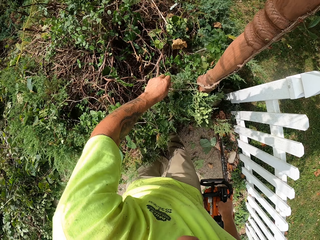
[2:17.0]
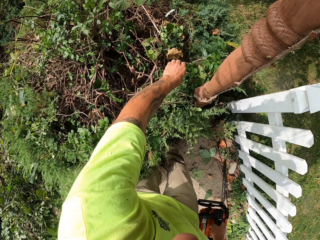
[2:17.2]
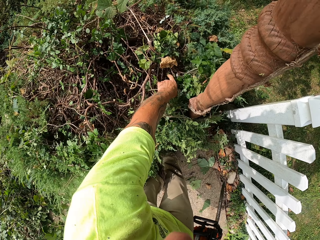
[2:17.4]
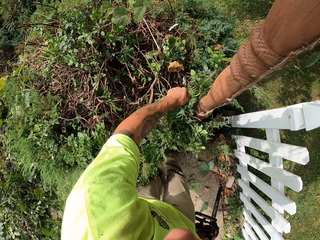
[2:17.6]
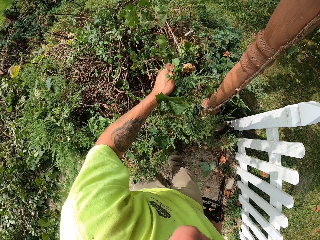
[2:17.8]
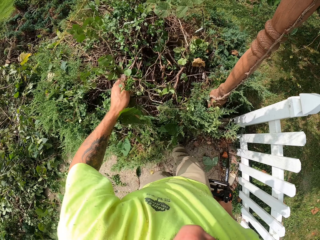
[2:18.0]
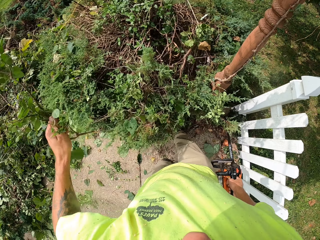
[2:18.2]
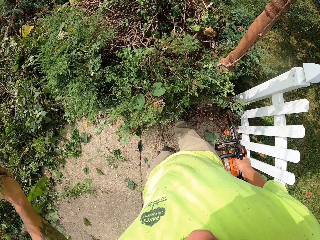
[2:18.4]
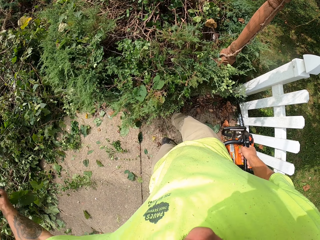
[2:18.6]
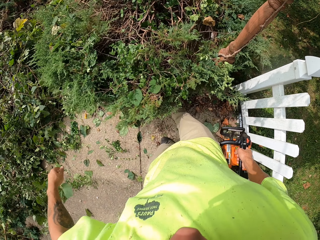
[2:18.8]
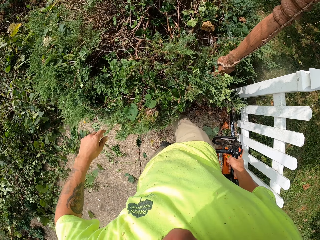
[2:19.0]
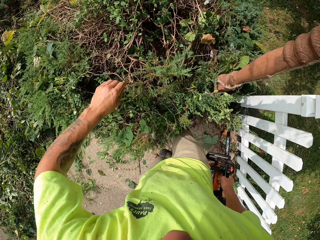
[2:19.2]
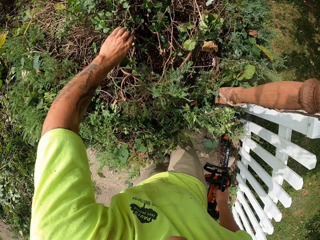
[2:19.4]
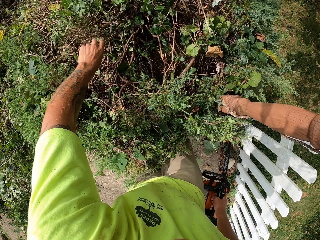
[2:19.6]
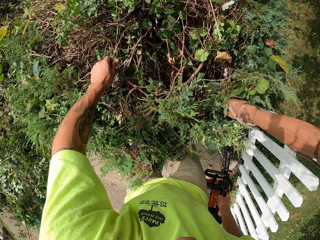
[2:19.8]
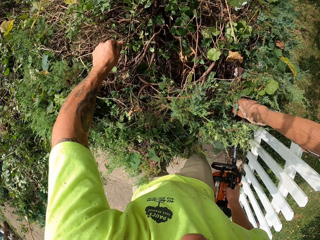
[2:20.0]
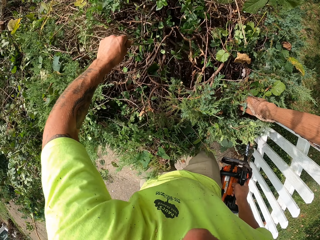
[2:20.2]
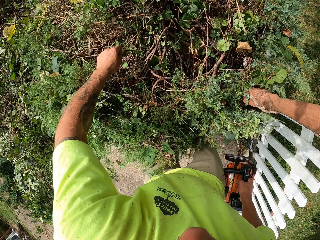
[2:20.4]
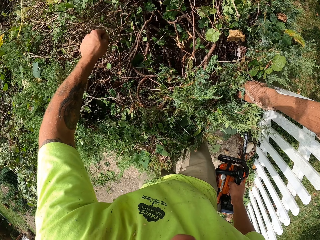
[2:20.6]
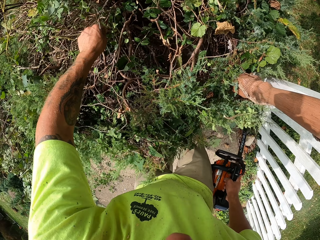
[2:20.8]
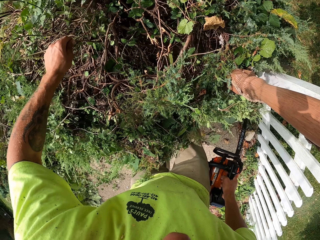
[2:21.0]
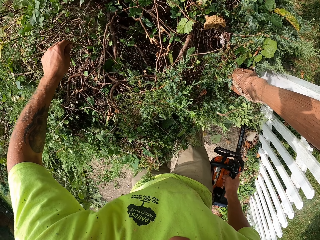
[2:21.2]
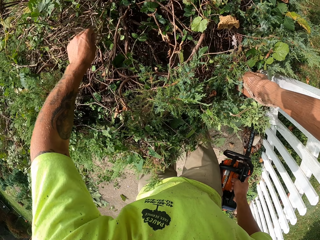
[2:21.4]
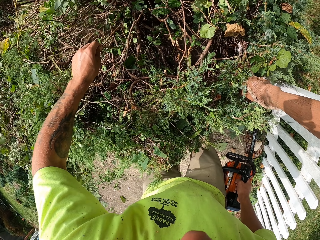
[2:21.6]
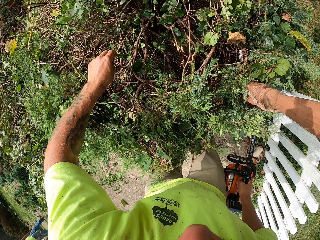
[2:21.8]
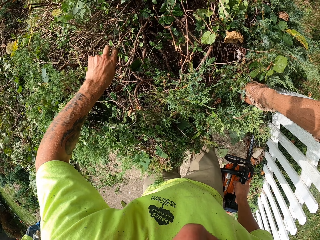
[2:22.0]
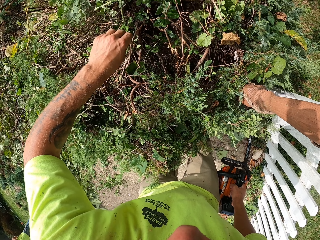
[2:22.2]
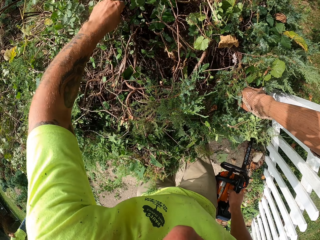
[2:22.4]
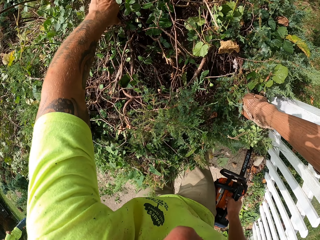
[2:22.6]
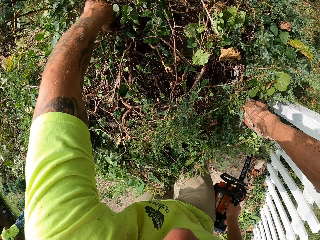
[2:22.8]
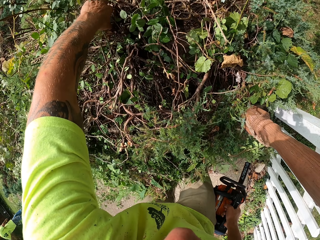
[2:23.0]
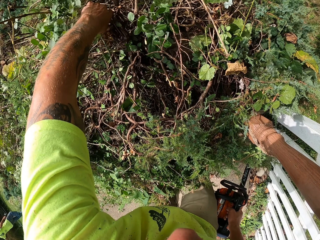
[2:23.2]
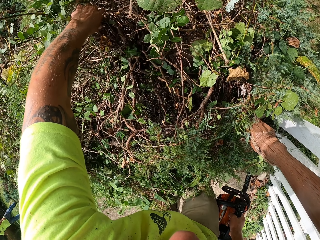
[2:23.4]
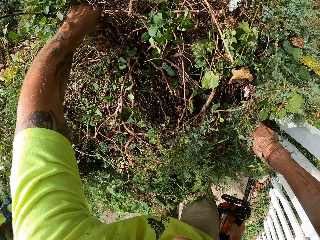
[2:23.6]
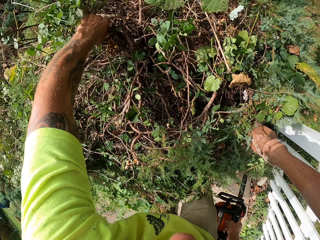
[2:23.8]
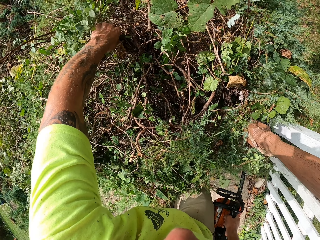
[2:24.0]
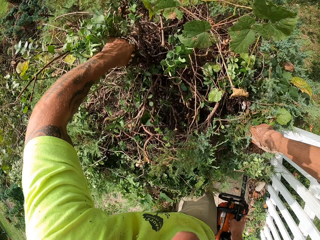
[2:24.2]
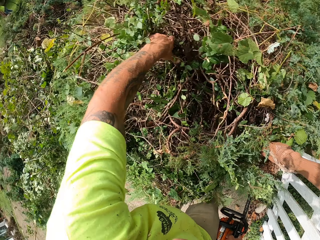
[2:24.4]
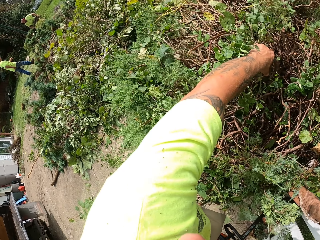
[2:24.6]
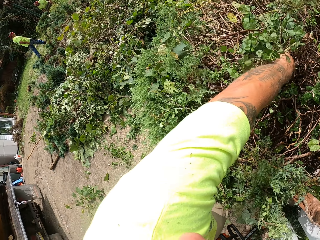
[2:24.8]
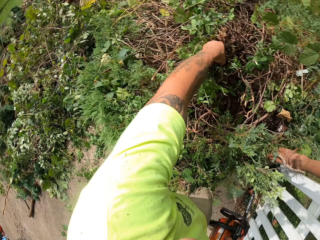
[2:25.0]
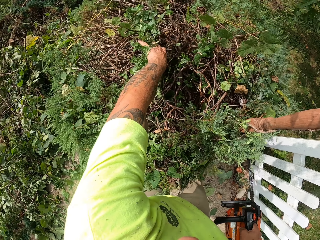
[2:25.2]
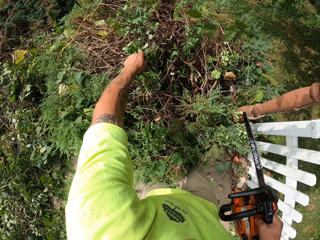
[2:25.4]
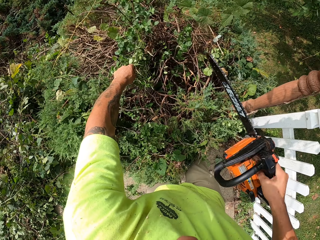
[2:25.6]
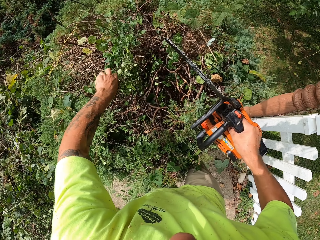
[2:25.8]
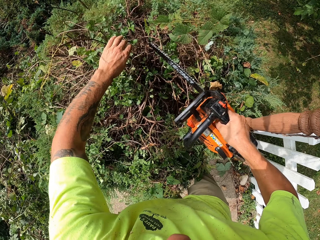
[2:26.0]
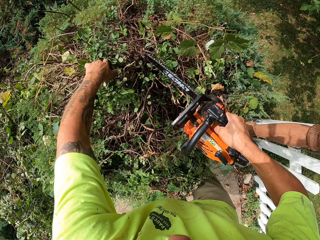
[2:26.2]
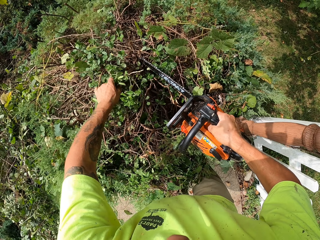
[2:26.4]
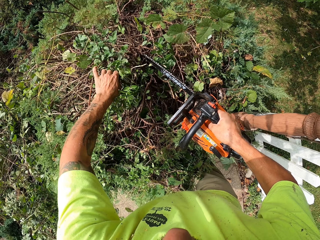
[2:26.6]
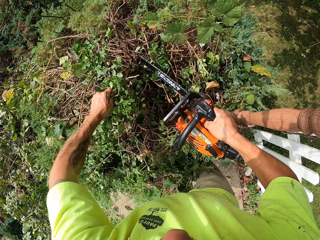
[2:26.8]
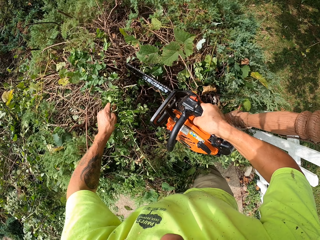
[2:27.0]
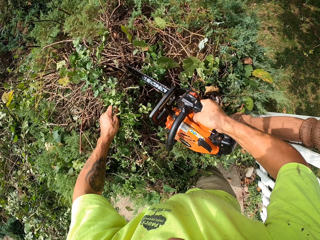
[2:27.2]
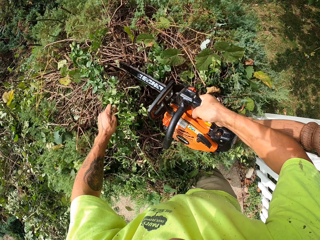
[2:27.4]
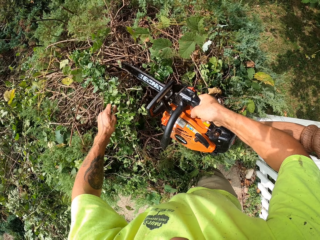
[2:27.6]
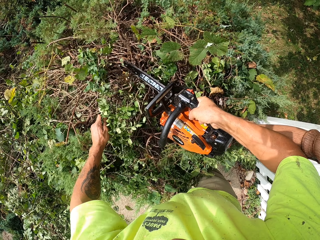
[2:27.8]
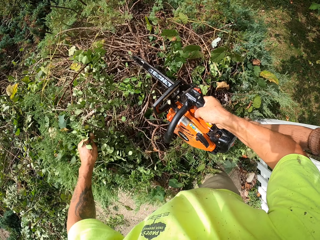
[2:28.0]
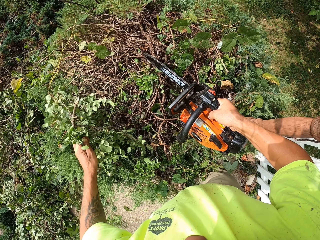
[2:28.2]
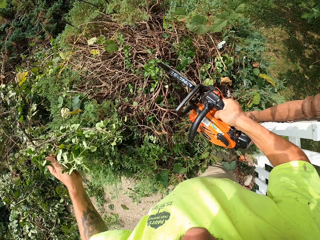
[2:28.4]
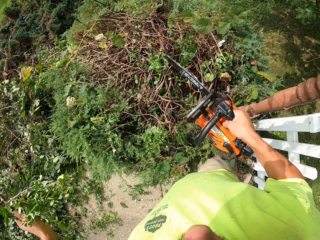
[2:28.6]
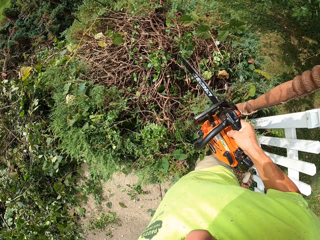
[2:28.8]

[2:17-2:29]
The camera wearer pulls some branches from the bush with his left hand. He throws the branches from the bush on the ground with his left hand. He pulls at the branches from the bush with his left hand. He cuts the branches from the bush with the chainsaw in his right hand.

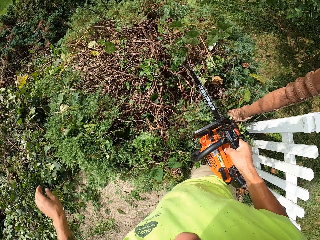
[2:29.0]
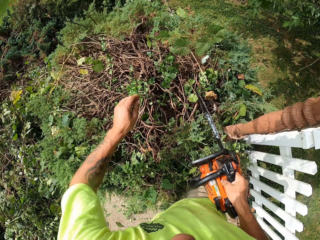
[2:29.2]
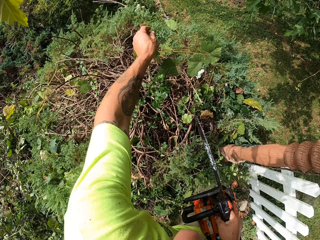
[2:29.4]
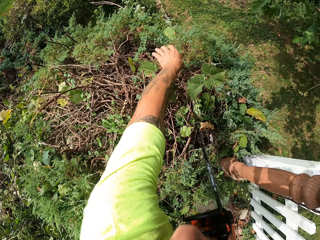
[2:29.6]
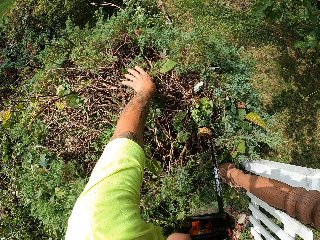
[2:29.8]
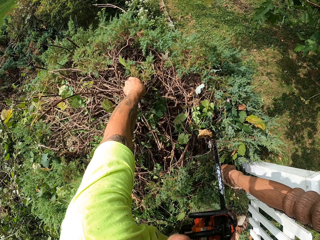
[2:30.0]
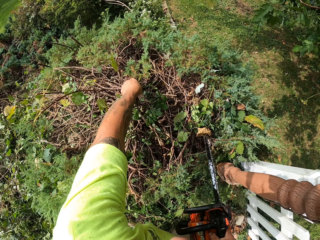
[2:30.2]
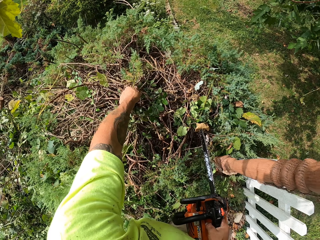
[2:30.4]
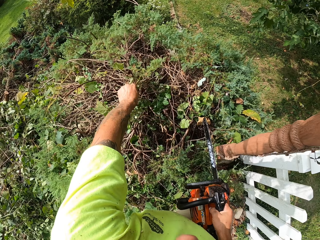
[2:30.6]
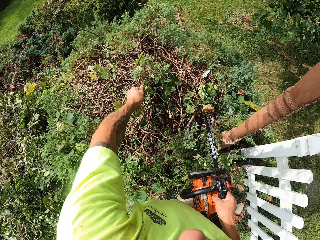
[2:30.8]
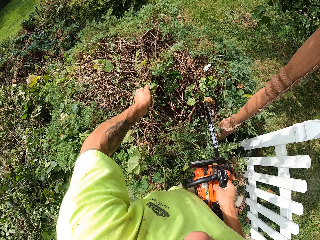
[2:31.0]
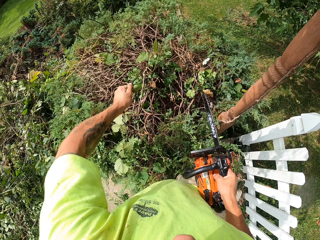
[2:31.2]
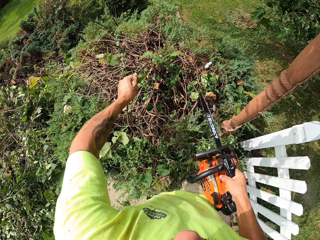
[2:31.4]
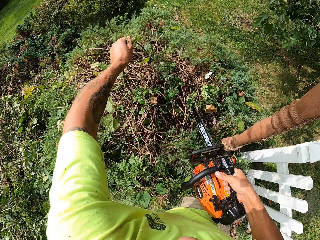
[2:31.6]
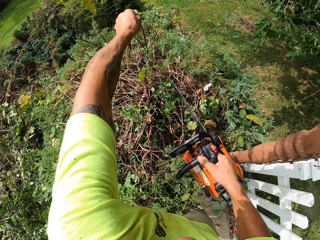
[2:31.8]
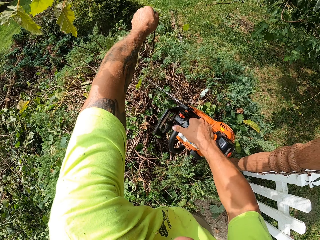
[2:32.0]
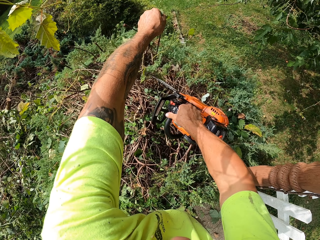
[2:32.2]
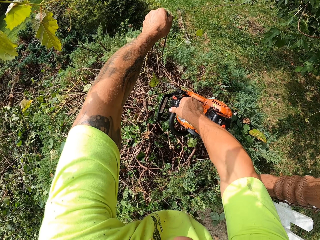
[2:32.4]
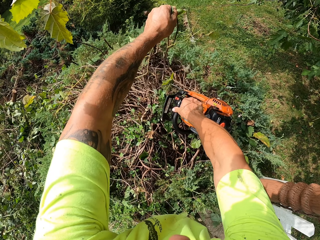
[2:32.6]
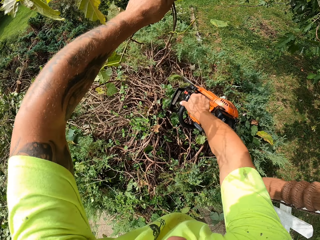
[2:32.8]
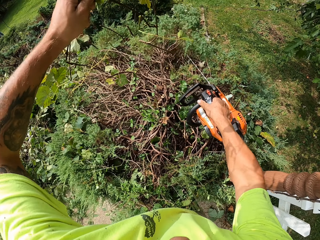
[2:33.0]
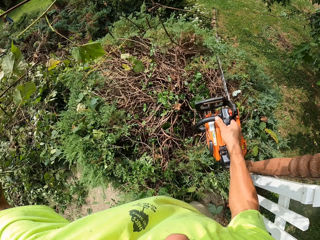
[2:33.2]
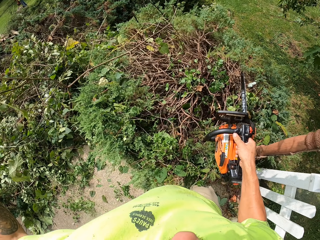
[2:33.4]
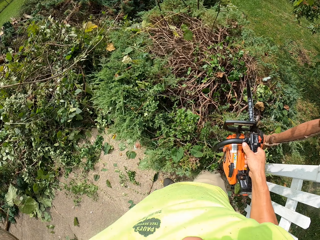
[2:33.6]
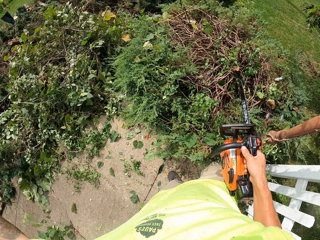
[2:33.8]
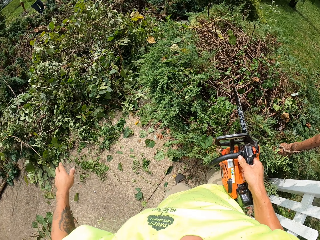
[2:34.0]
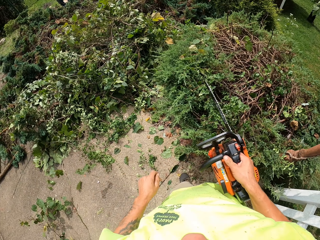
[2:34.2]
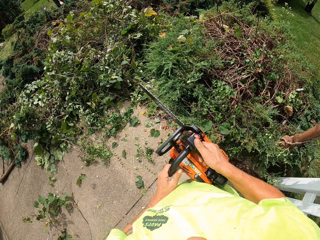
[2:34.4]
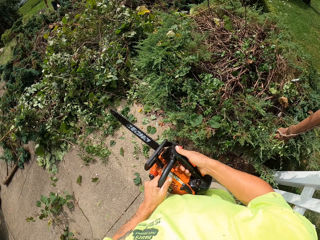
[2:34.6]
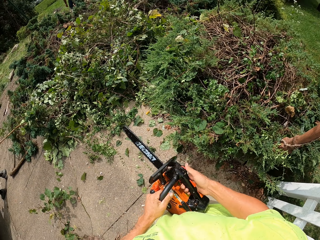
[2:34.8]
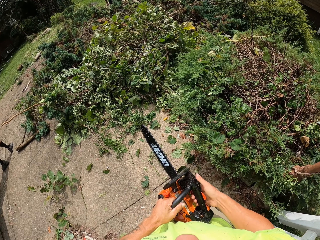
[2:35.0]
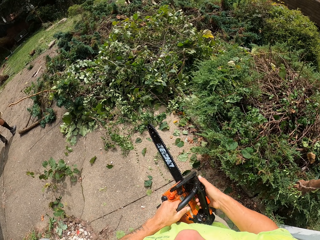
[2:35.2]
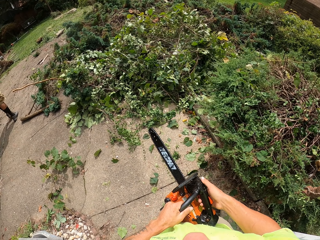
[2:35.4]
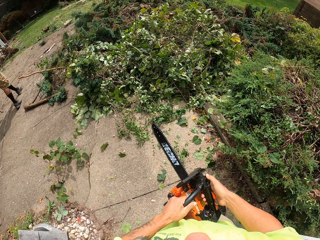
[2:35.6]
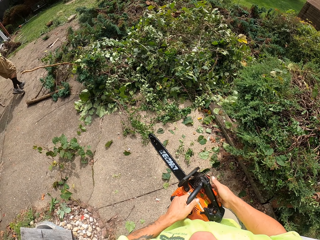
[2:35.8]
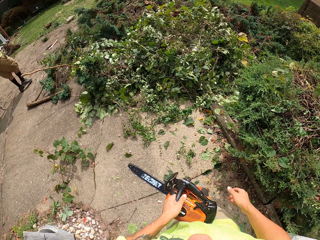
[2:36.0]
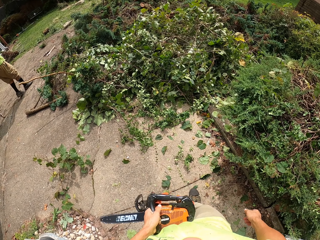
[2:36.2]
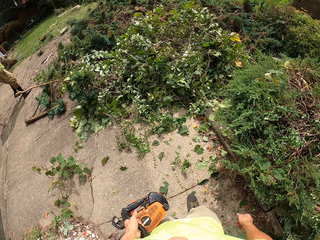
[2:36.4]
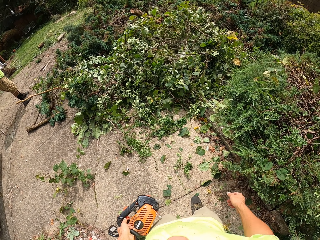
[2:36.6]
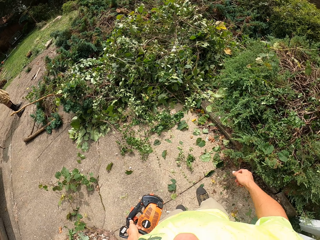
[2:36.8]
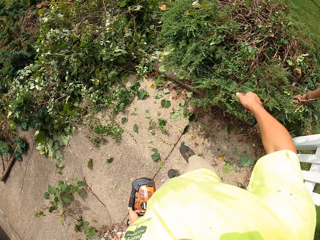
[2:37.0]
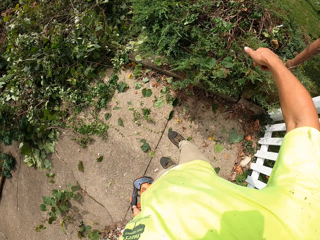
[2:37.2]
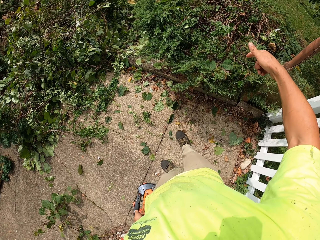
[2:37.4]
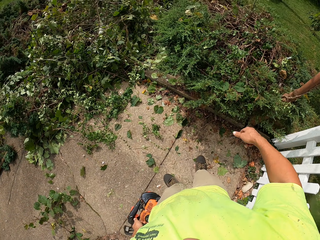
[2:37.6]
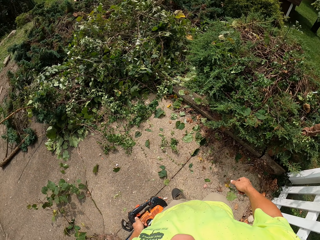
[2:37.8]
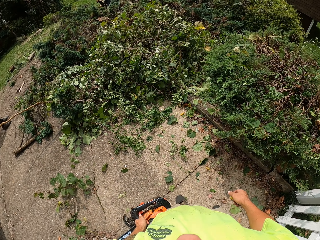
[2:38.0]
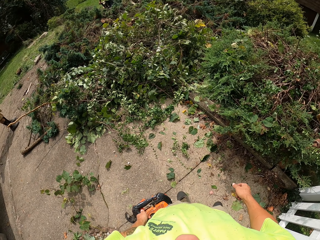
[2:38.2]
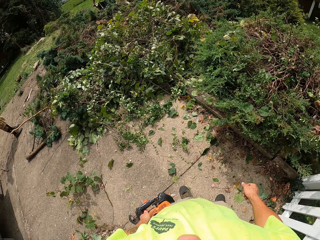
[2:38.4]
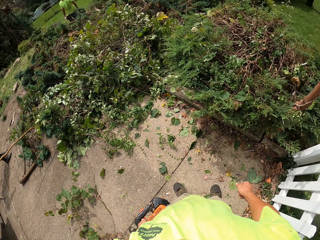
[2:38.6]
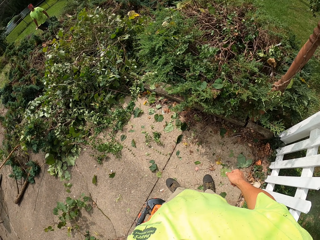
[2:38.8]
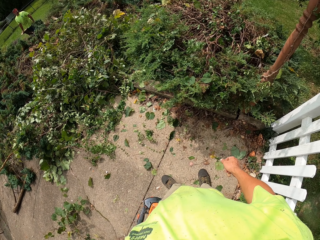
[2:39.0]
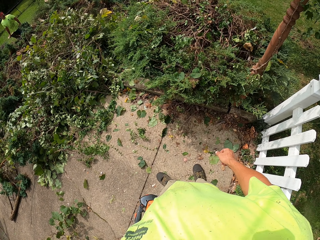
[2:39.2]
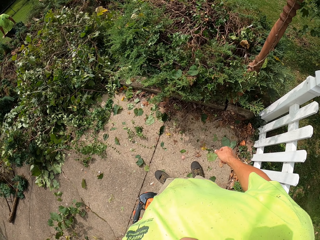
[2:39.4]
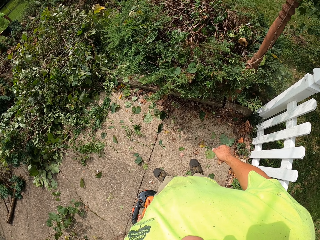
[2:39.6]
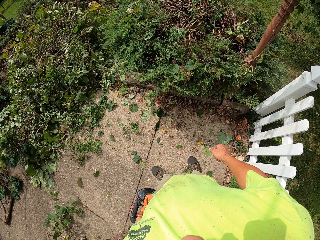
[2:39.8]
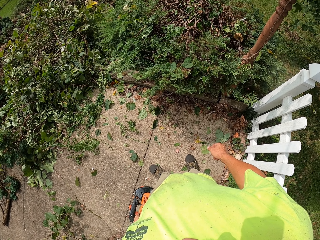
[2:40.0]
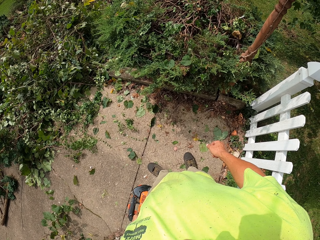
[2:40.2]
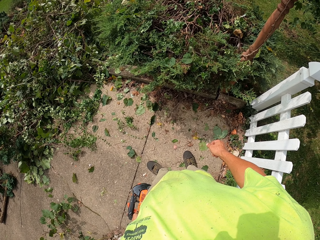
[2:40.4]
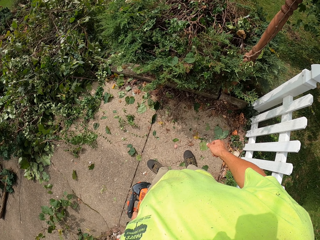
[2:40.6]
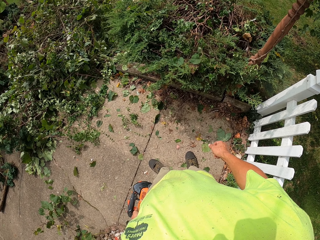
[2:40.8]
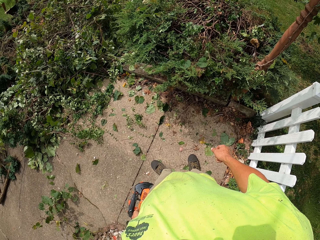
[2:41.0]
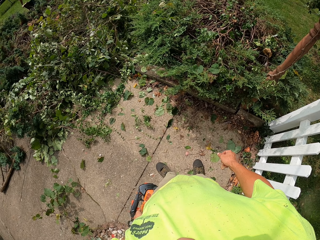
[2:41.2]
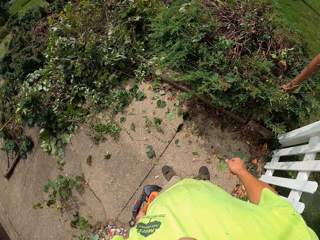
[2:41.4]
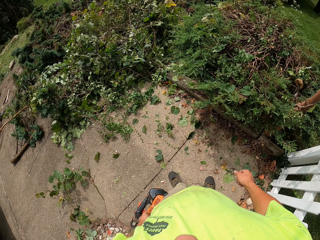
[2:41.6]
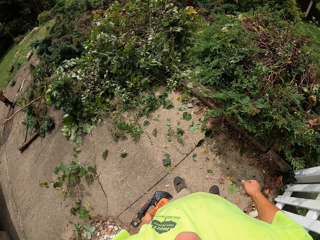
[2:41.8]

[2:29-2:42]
The camera wearer throws the branches from the bush on the ground with his left hand. He pulls some branches from the bush with his left hand. He cuts the branches from the bush with the chainsaw in his right hand. He throws the branches from the bush on the ground with his left hand. He holds the power saw with his left hand.
